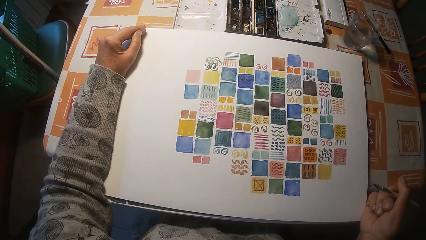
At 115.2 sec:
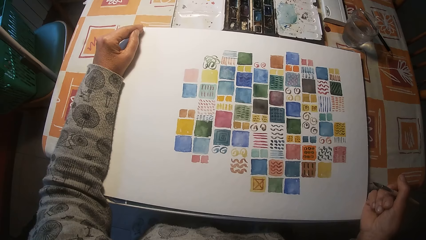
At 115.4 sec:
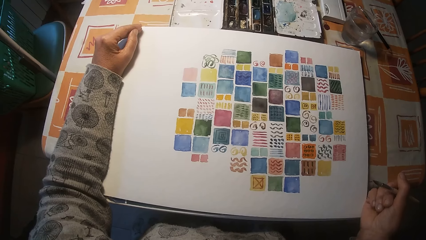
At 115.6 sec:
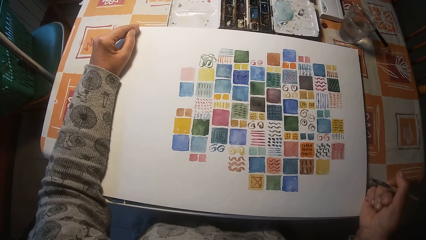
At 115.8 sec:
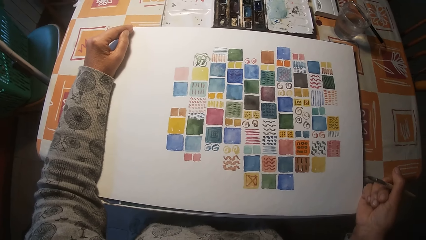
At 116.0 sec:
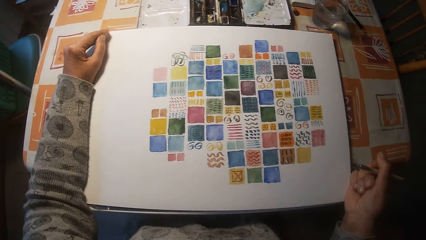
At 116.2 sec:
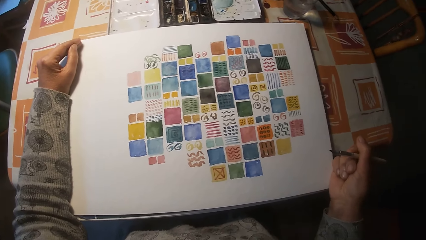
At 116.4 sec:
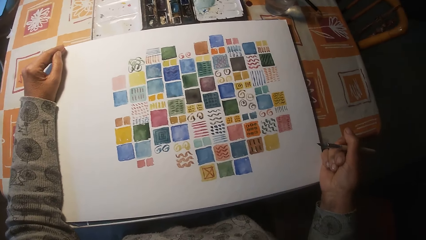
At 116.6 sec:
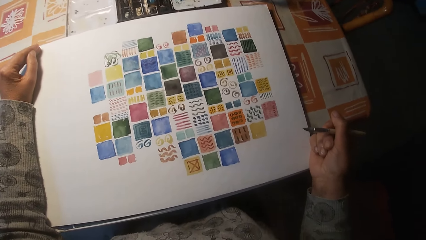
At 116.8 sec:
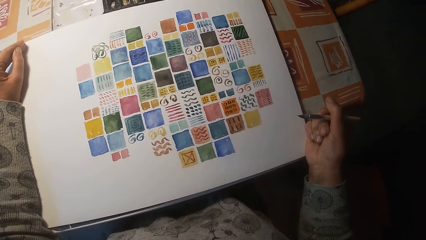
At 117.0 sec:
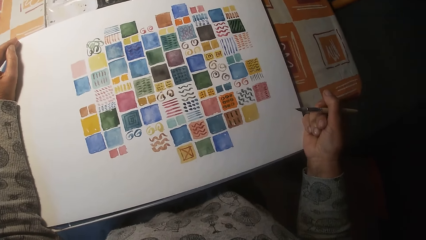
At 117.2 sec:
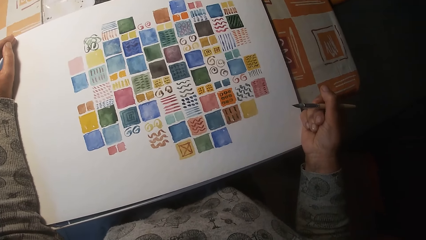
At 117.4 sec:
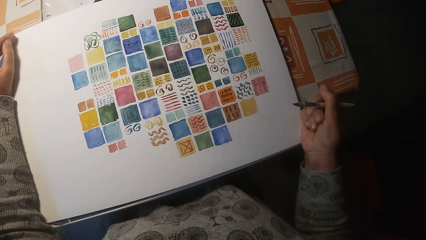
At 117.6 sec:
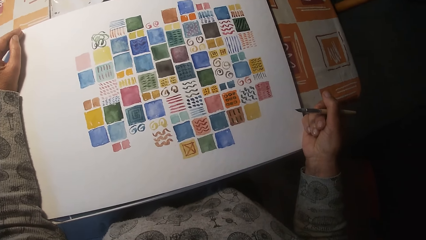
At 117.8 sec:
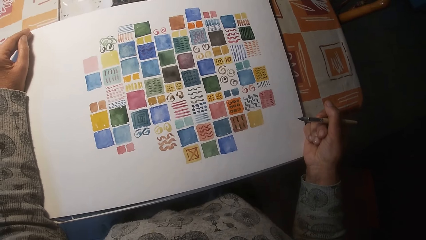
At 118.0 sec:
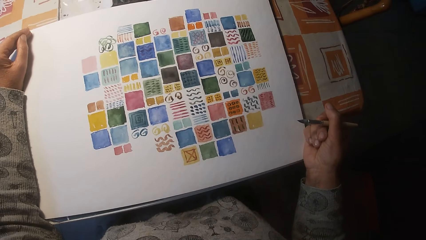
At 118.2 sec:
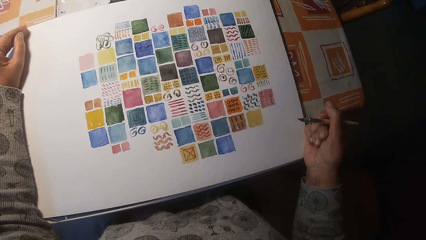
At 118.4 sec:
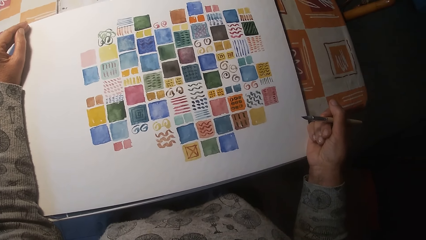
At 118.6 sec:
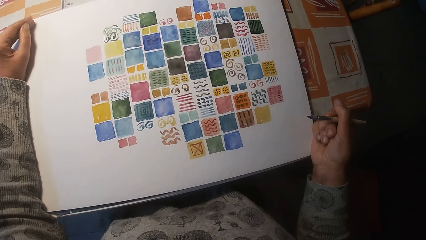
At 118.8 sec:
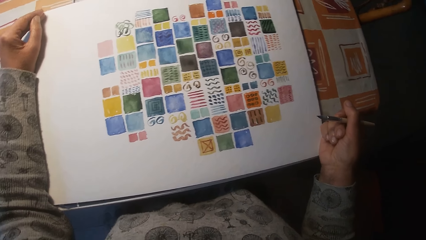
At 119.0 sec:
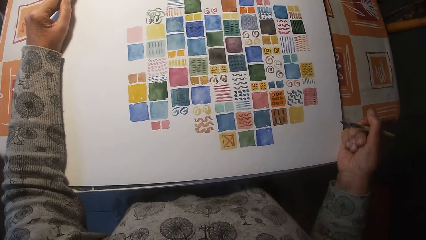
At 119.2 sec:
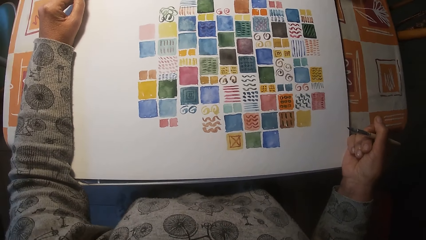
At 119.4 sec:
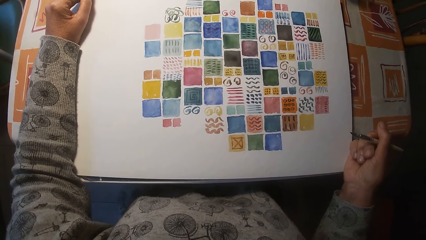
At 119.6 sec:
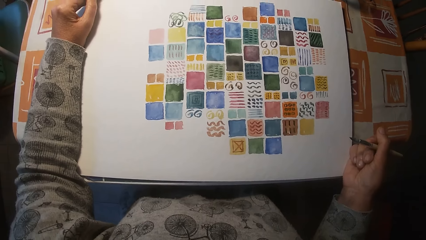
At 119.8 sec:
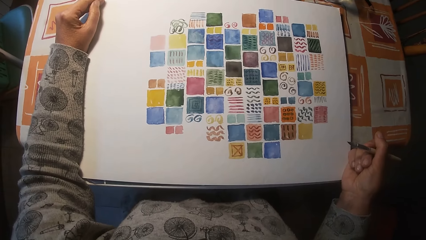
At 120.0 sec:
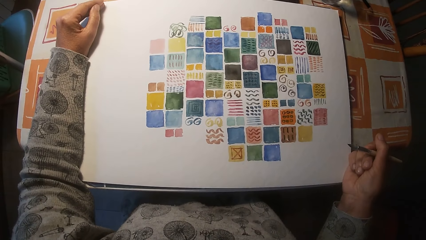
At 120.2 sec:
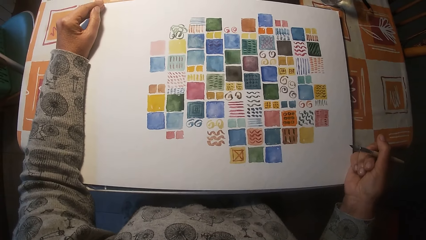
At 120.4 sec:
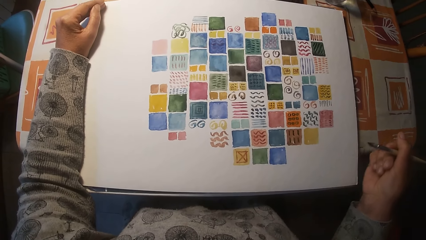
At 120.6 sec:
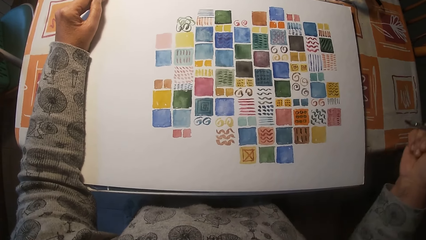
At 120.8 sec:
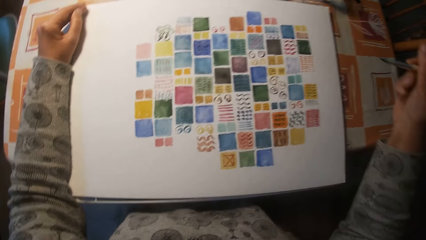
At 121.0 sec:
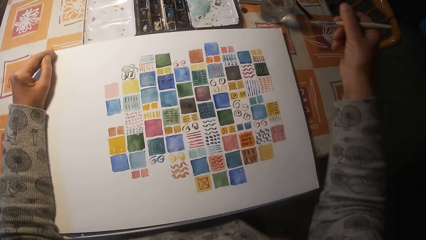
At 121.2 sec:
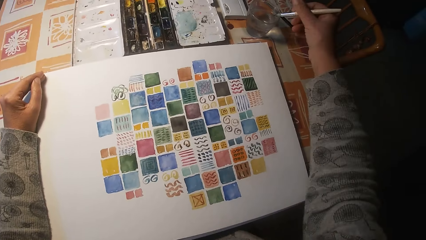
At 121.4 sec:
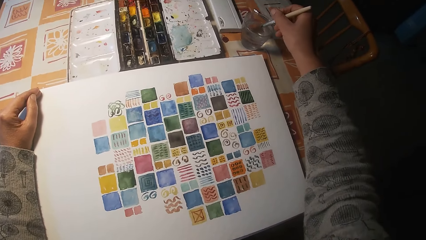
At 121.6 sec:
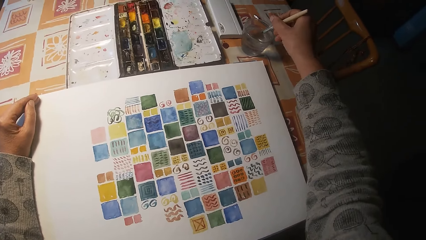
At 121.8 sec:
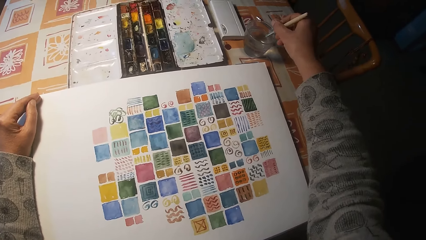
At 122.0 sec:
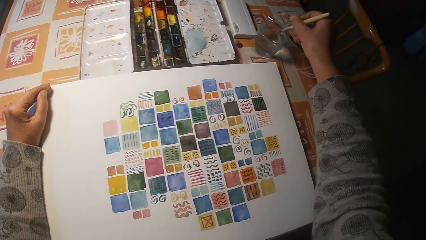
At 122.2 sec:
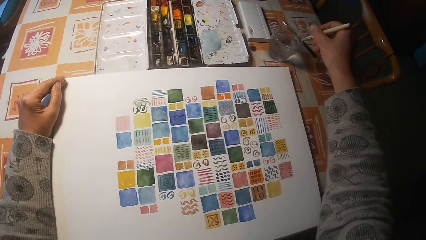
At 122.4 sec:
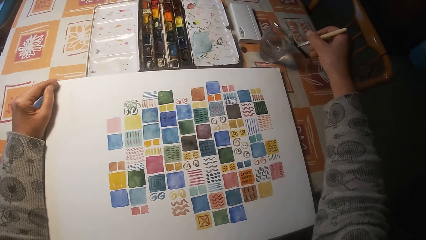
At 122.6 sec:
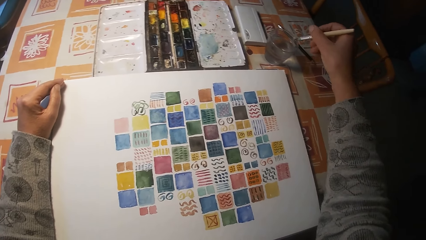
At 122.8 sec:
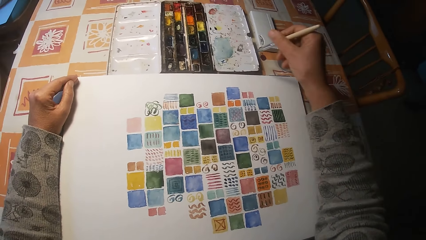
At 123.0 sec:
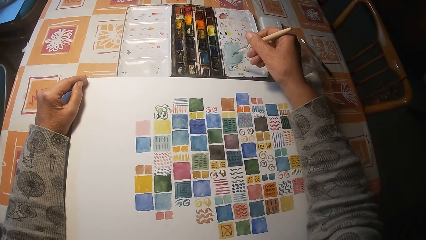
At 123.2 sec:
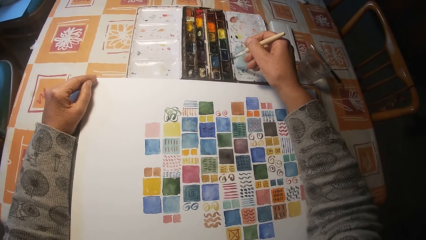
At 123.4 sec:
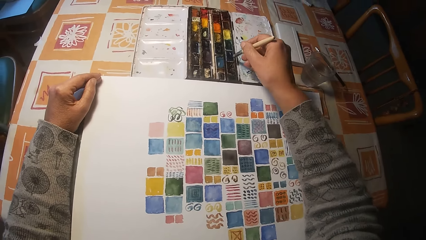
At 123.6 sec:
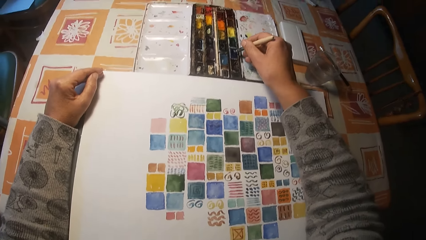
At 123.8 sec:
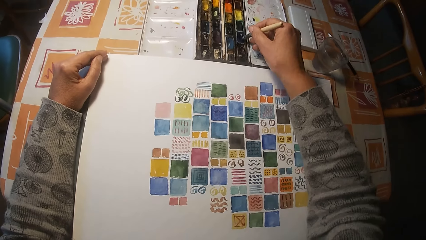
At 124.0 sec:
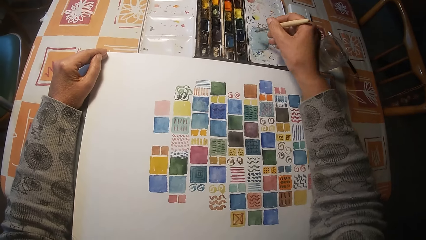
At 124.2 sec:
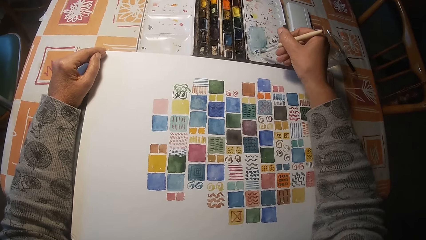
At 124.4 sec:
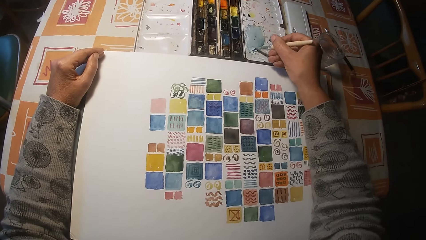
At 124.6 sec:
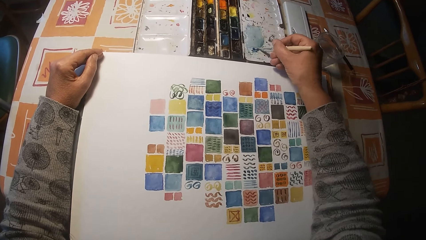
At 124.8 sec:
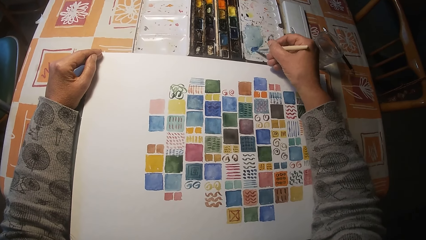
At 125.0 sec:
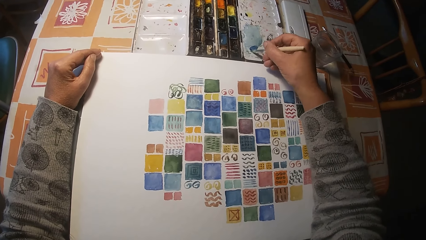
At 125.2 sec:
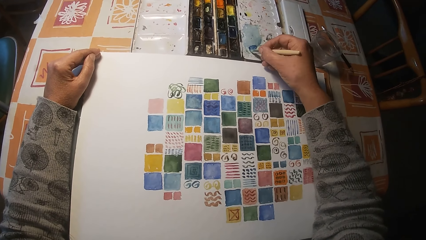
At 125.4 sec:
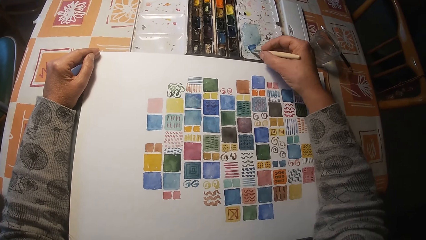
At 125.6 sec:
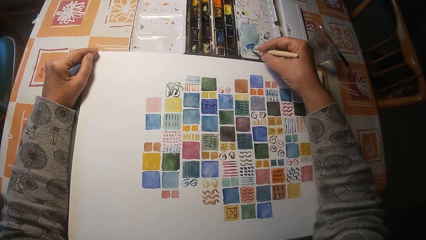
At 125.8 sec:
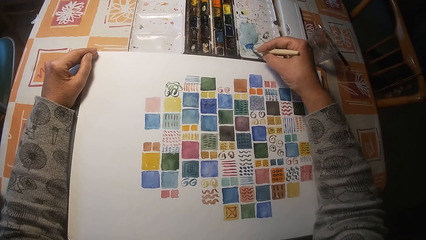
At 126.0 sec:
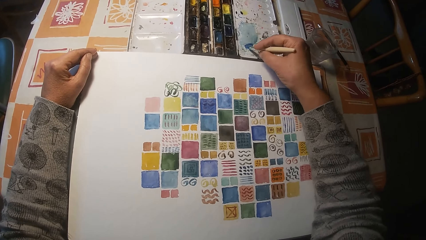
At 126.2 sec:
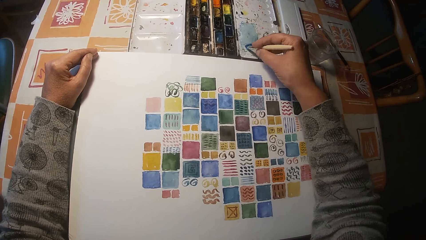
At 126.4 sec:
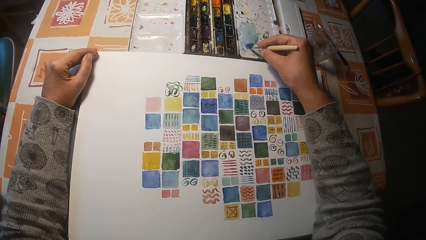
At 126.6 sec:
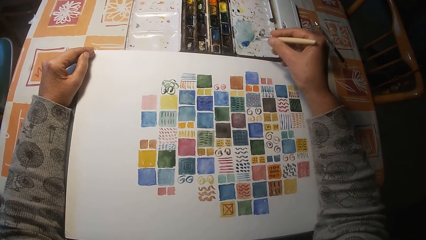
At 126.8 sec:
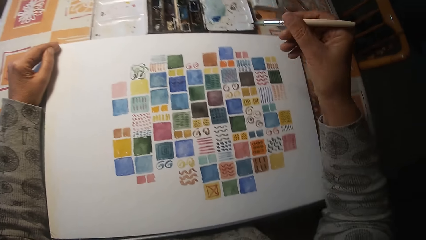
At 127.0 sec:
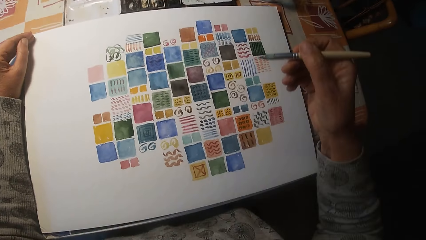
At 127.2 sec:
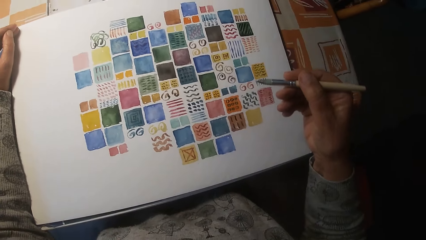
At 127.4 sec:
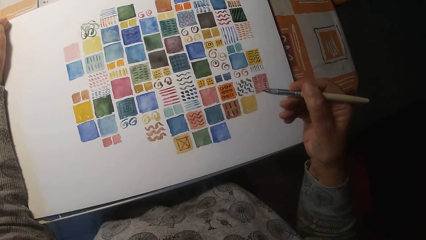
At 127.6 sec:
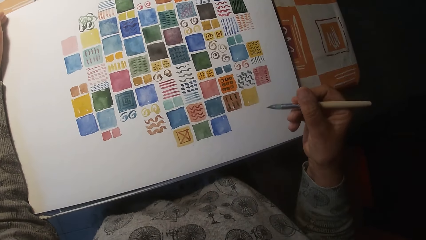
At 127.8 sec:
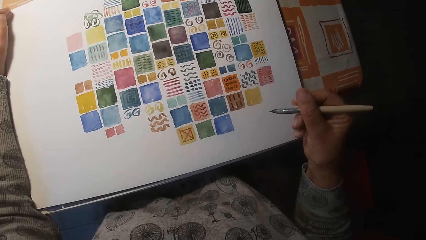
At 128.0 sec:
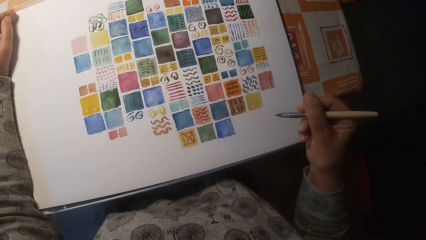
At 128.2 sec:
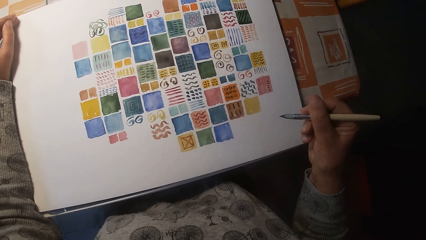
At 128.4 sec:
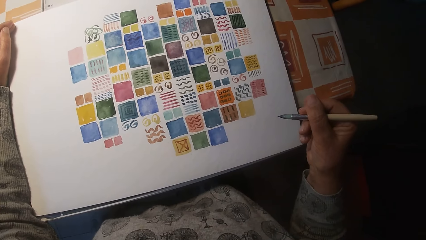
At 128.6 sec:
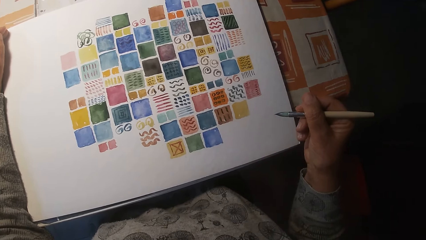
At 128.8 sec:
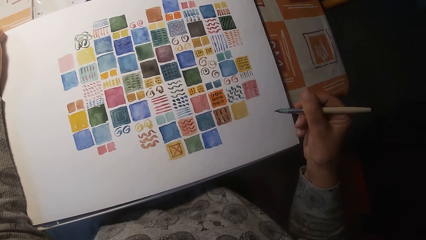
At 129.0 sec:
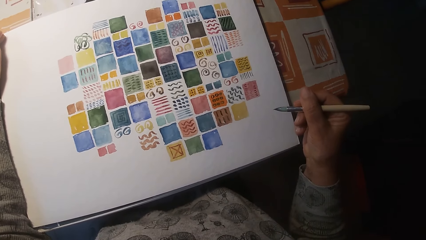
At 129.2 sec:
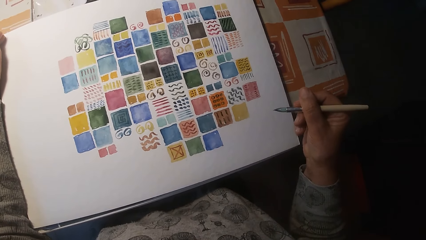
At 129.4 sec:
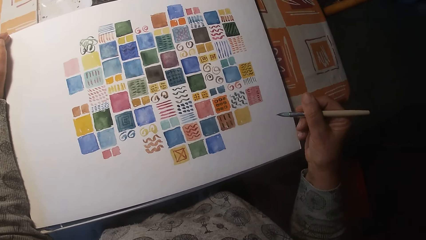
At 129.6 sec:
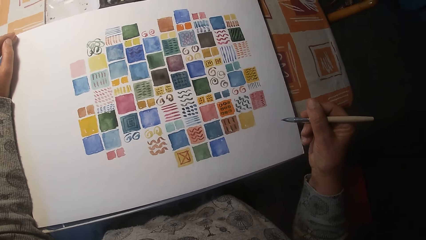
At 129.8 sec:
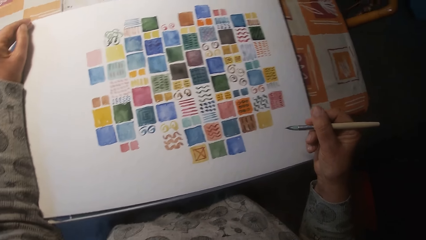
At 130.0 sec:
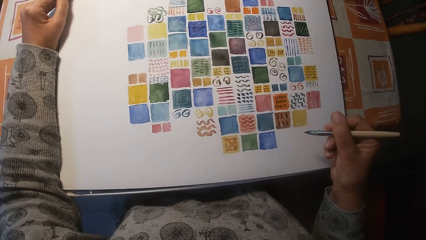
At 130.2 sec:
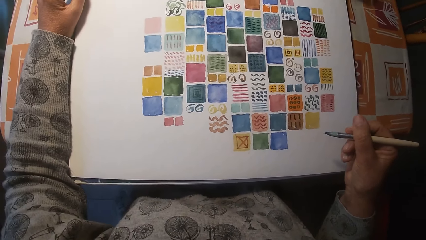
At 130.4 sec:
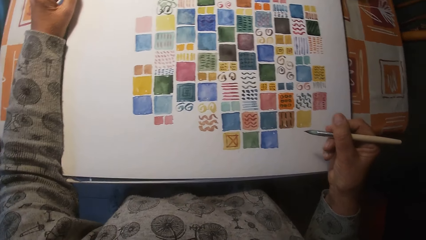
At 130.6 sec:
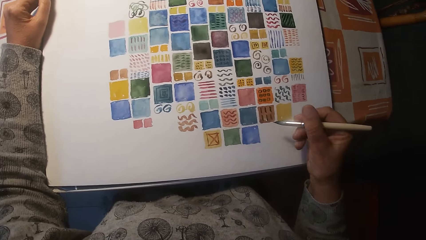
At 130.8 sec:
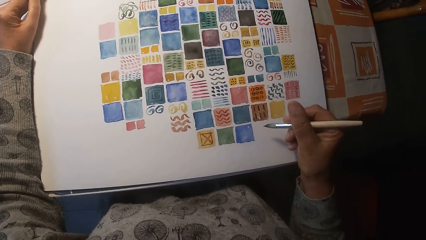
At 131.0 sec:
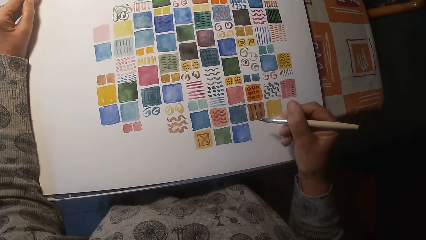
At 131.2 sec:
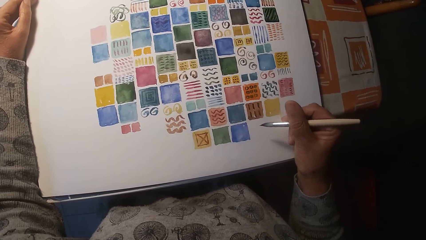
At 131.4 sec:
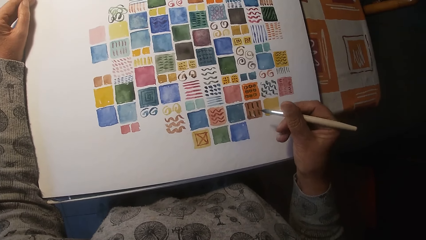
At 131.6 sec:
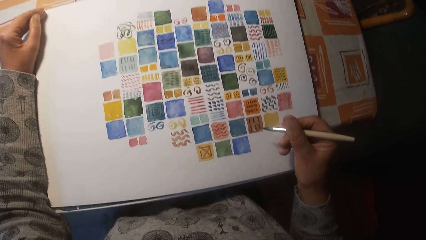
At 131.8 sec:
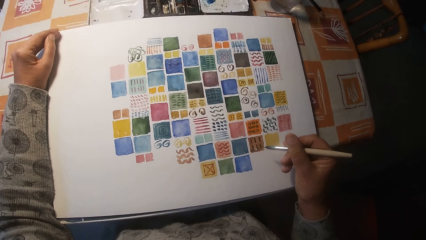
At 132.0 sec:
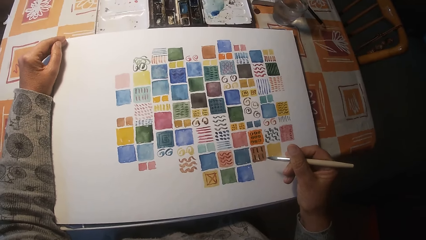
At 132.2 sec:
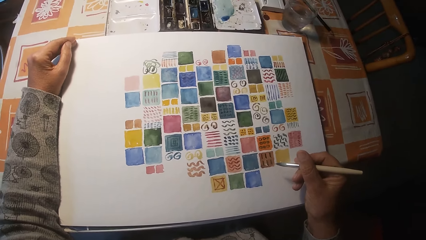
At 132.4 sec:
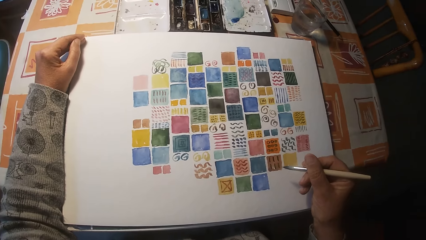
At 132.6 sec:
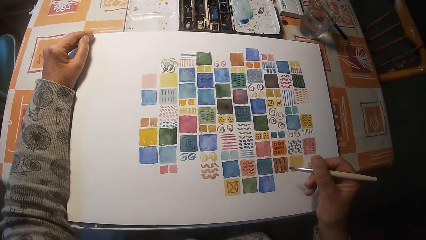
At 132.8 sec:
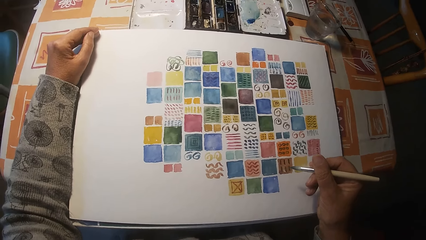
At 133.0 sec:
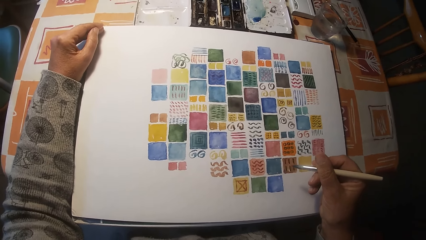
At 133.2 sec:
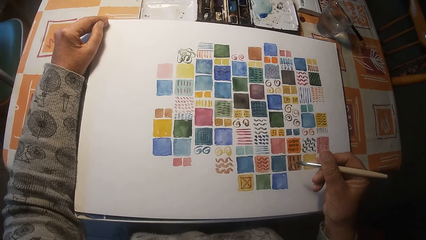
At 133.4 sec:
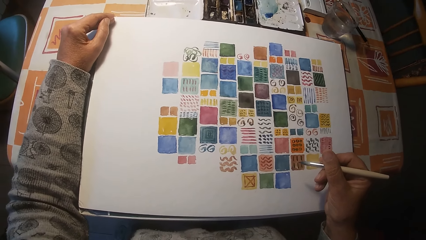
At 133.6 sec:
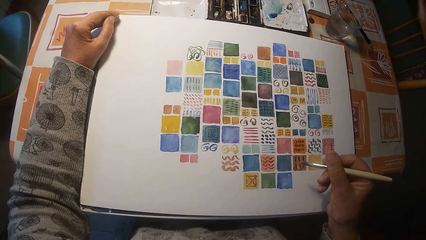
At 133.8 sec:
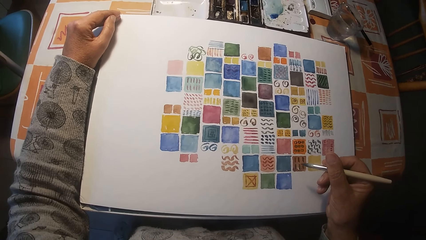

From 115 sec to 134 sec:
The camera wearer dips the paint brush in his right hand in the cup on the table. He dips the paint brush in his right hand in the paint palette on the table. He paints the cover of the paint palette on the table with the paint brush in his right hand. He looks at the painting.
